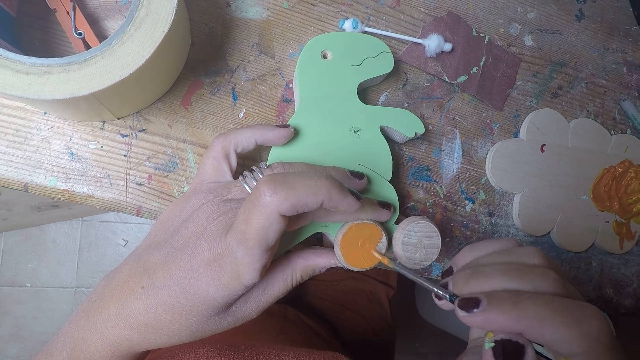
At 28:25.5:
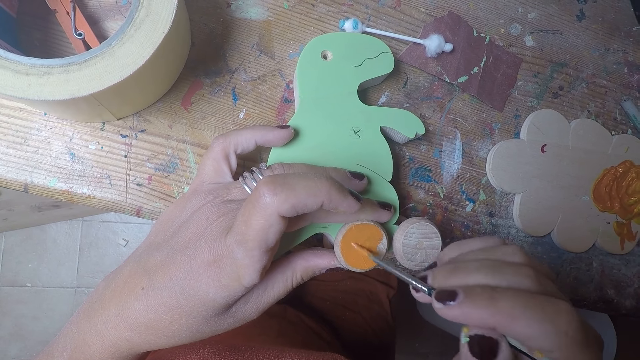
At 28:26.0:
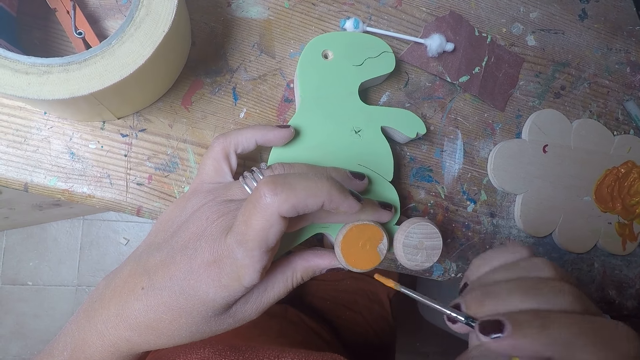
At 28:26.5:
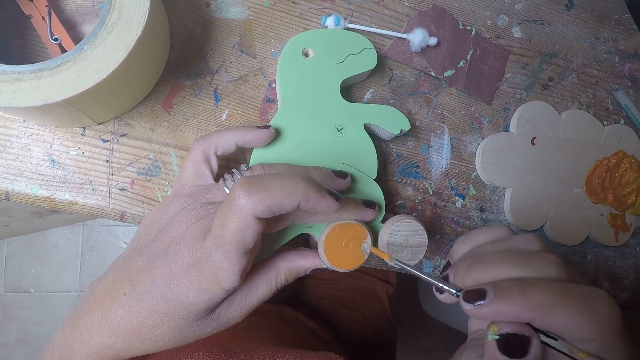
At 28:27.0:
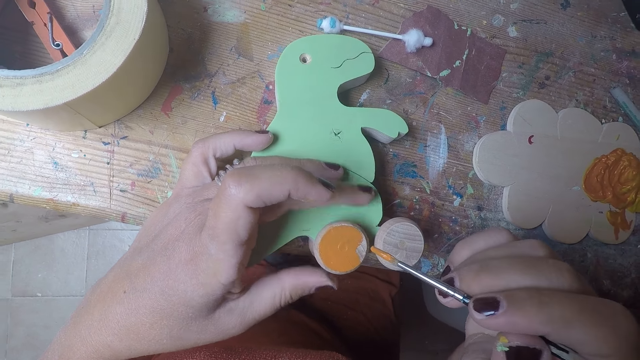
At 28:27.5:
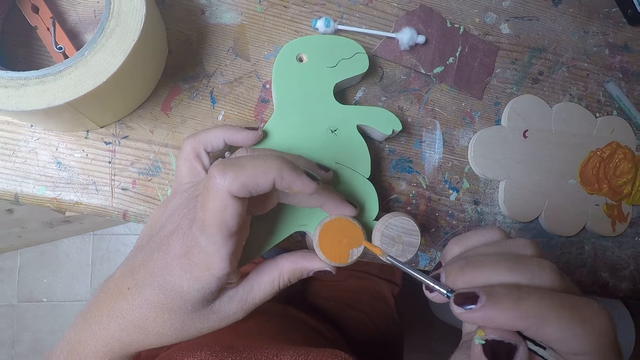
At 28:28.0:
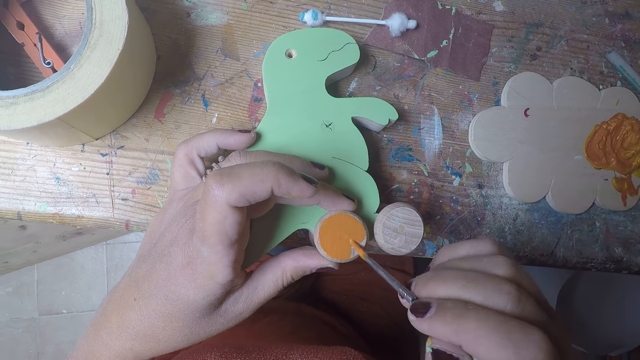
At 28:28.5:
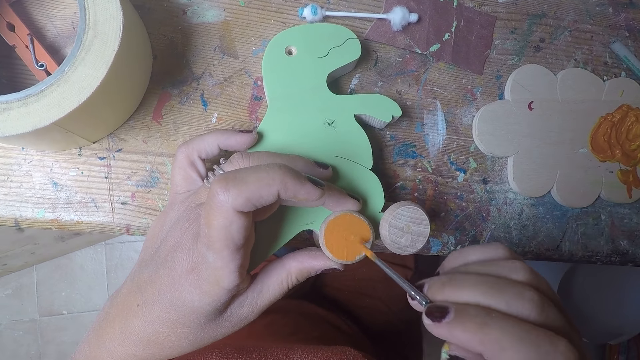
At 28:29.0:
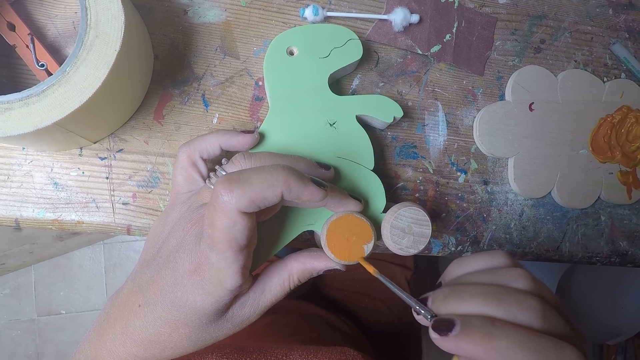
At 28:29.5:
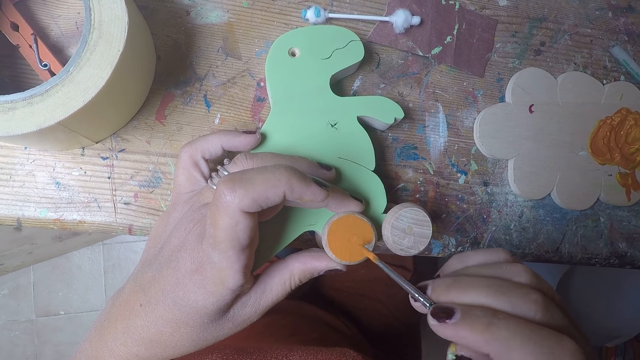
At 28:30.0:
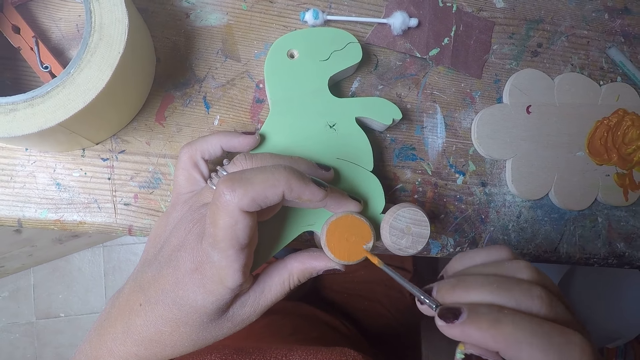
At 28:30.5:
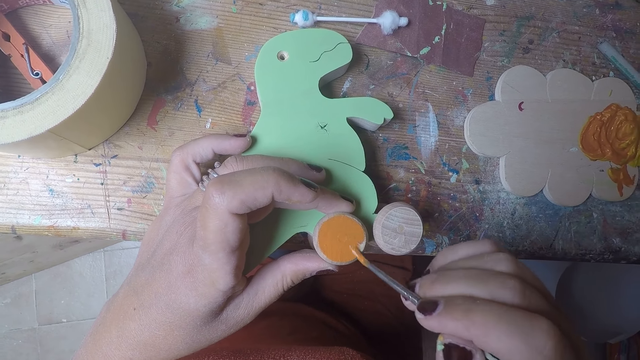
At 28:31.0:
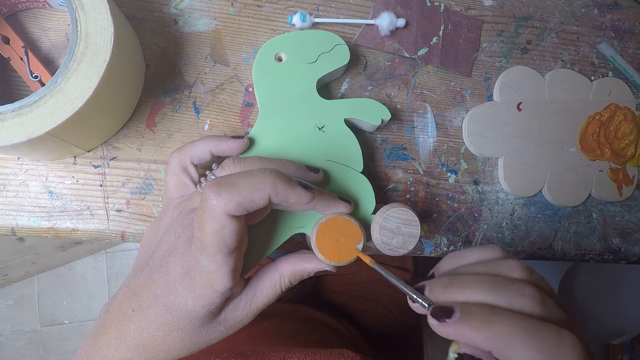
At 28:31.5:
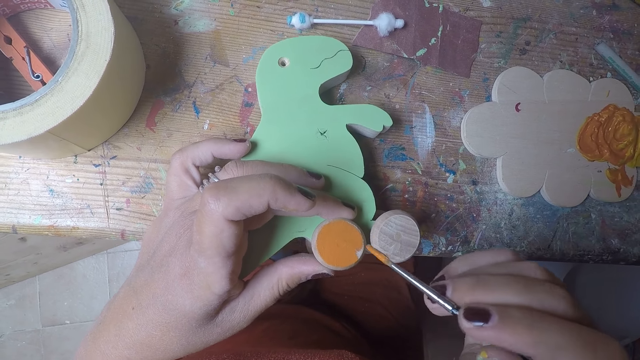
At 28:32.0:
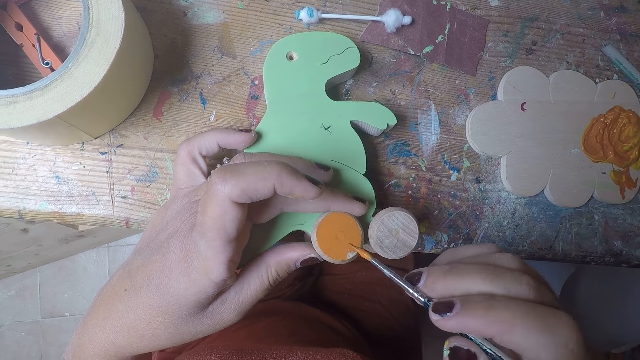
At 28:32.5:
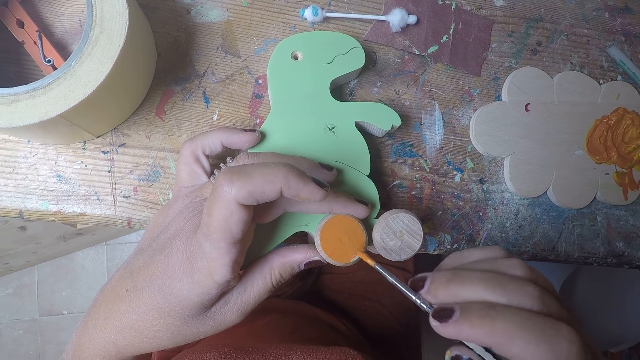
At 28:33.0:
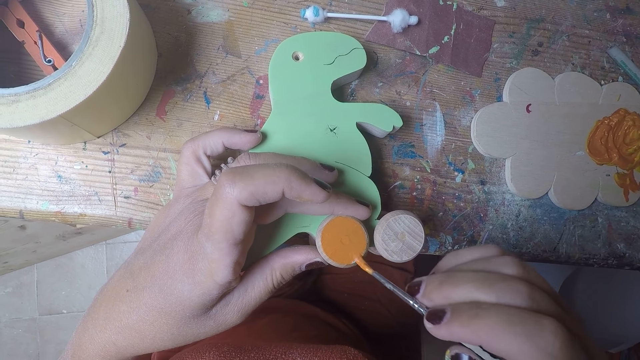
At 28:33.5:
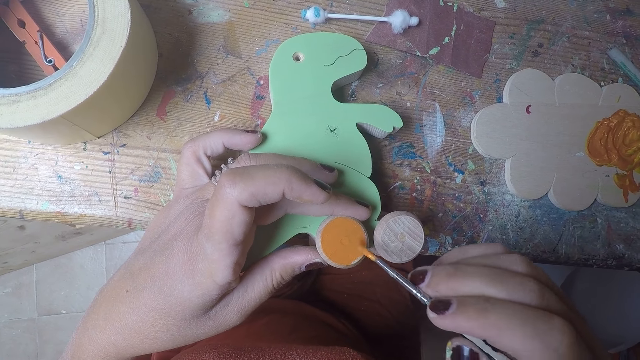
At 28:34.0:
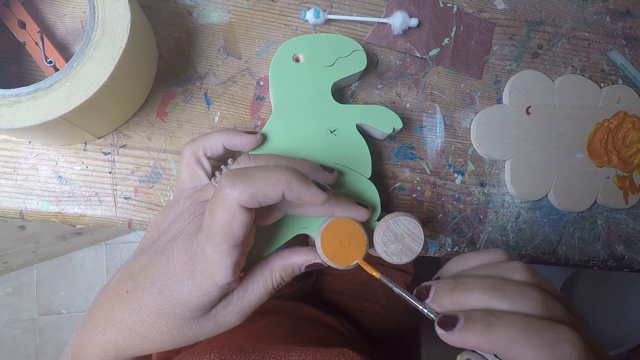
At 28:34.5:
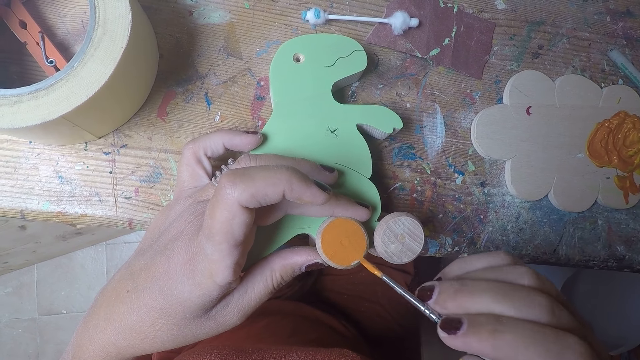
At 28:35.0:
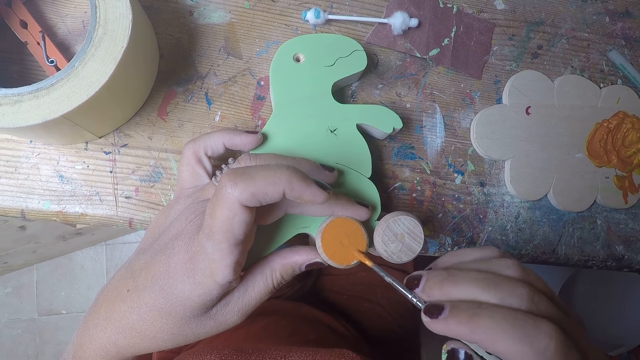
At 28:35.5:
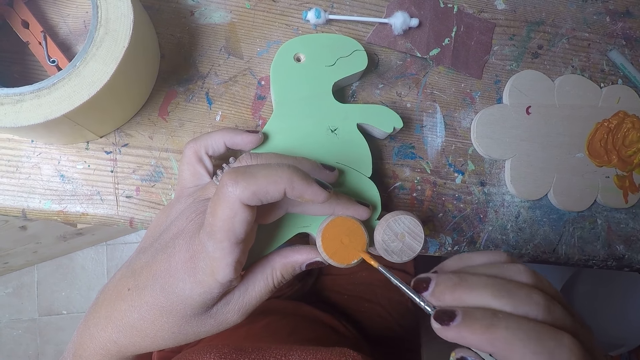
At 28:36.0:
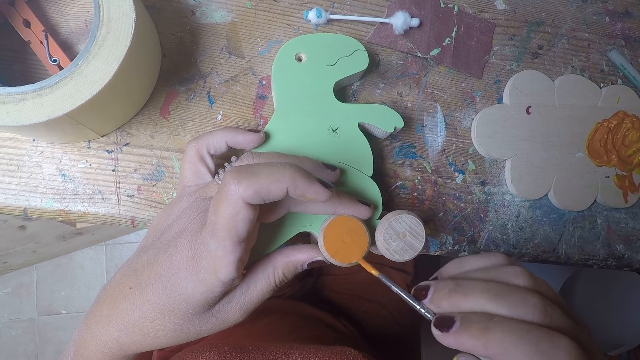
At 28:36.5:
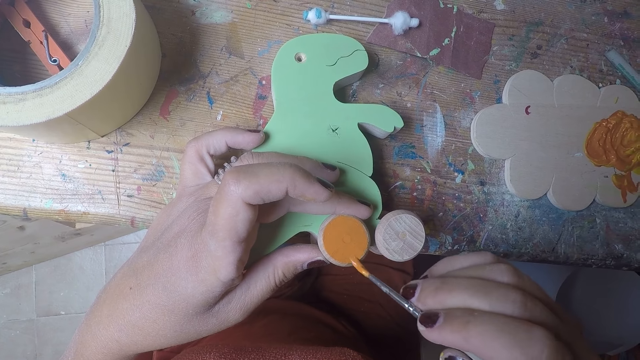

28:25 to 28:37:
The camera wearer rolls the round wood on the wood shaped dinosaur with her left hand. She paints the round wood on the wood shaped dinosaur with the brush in her right hand.

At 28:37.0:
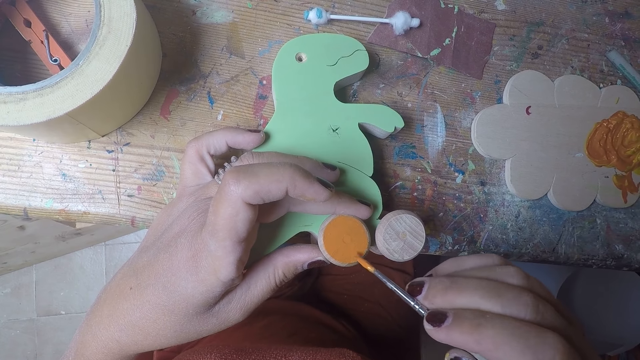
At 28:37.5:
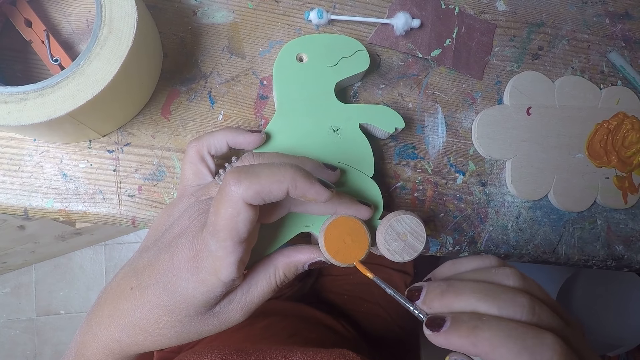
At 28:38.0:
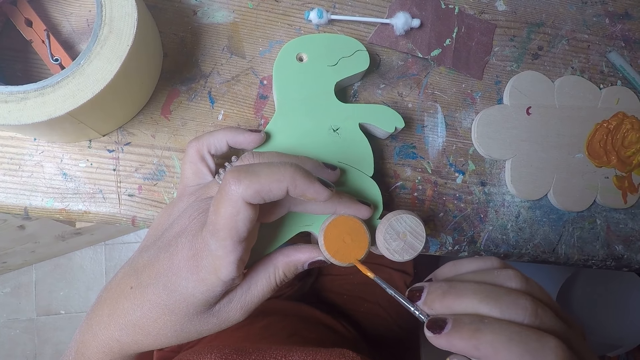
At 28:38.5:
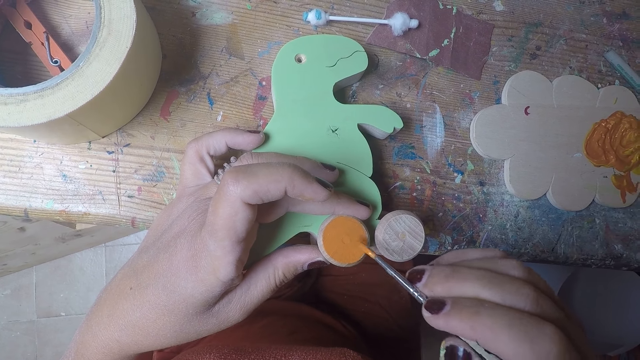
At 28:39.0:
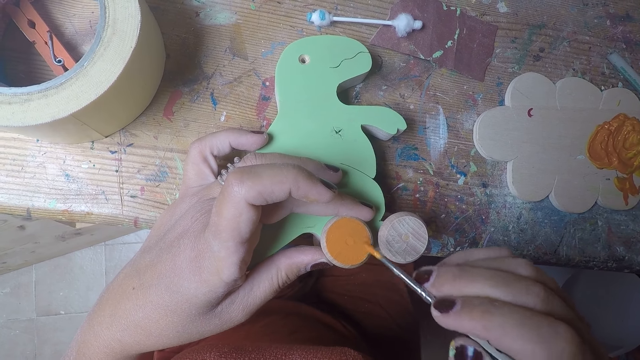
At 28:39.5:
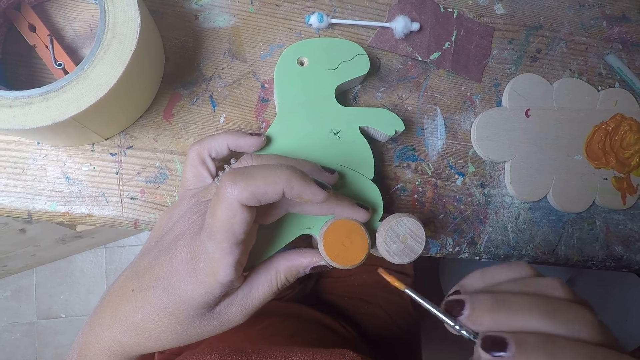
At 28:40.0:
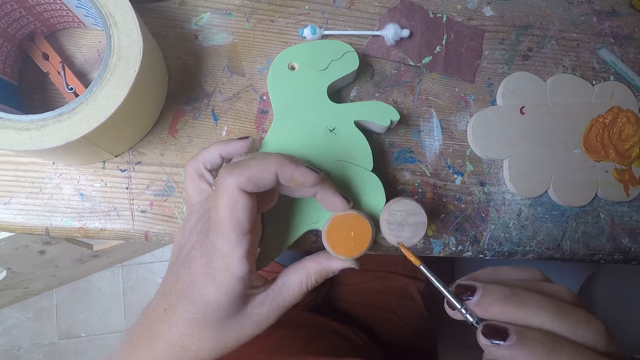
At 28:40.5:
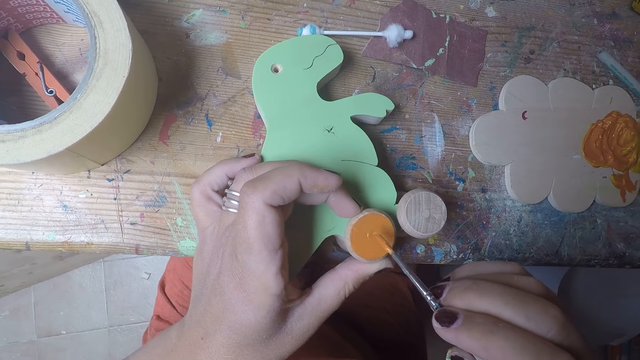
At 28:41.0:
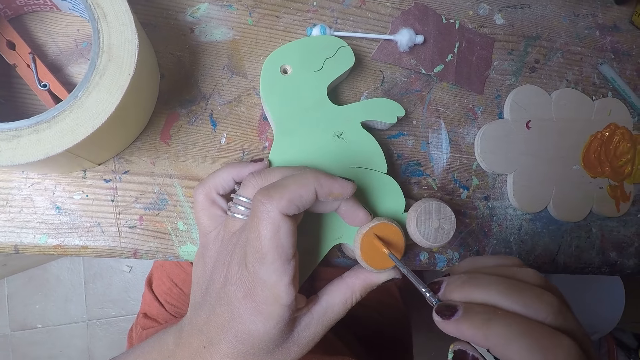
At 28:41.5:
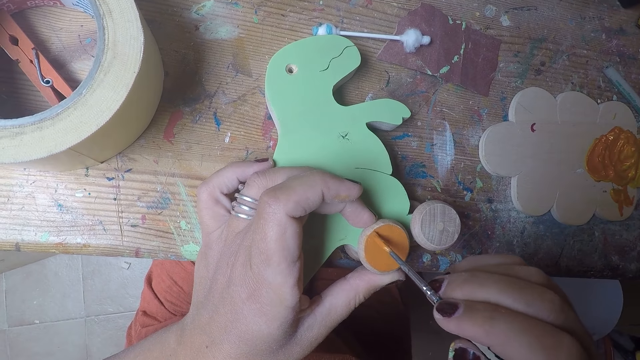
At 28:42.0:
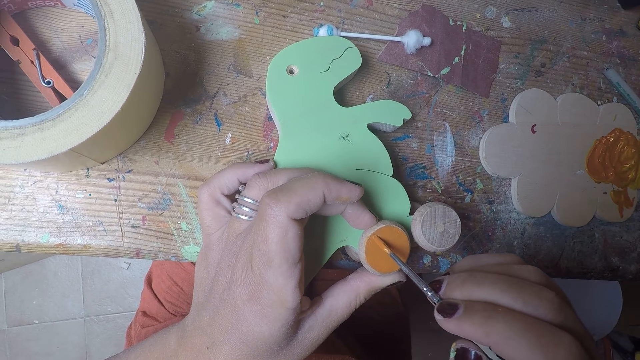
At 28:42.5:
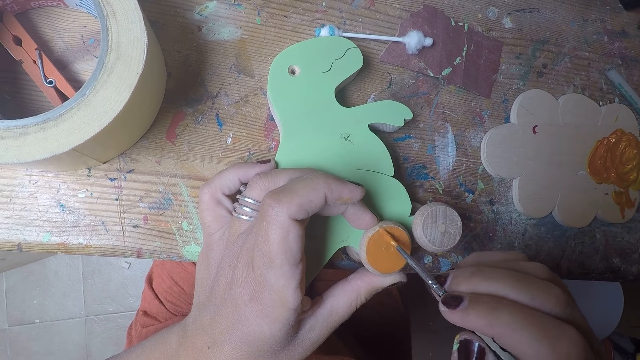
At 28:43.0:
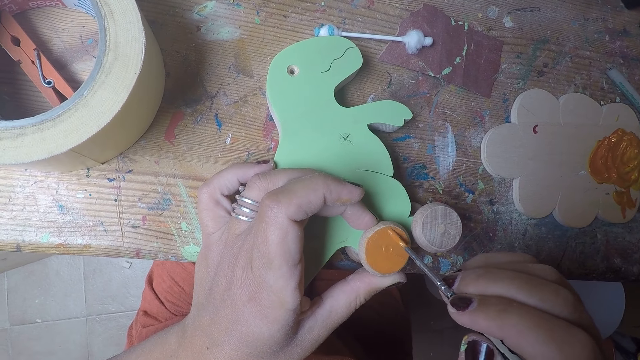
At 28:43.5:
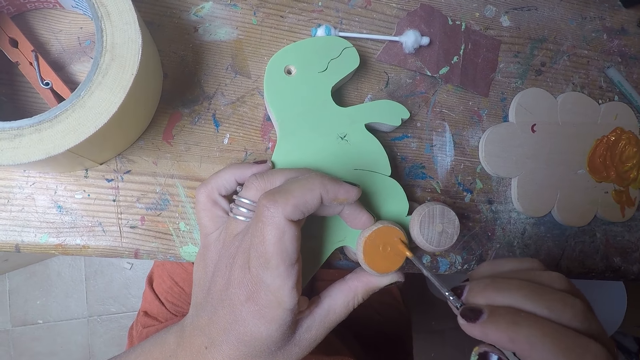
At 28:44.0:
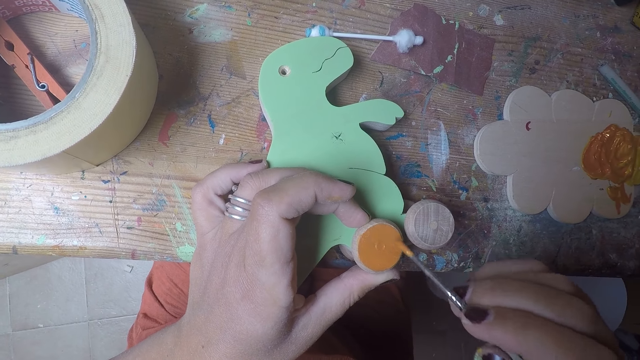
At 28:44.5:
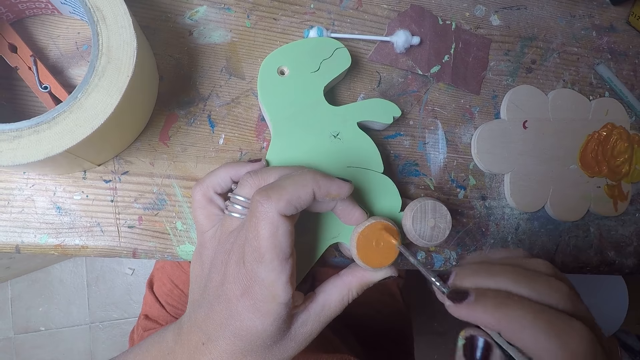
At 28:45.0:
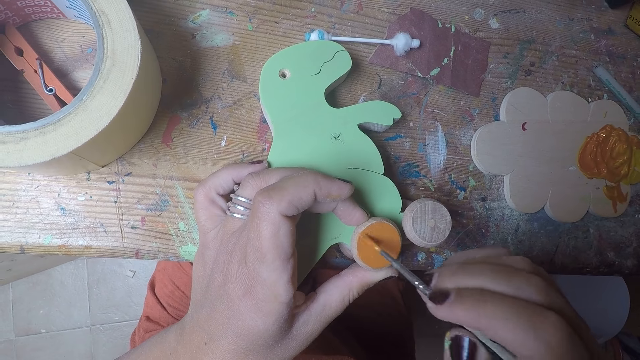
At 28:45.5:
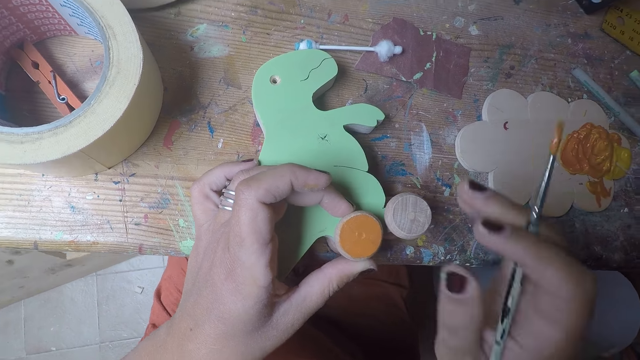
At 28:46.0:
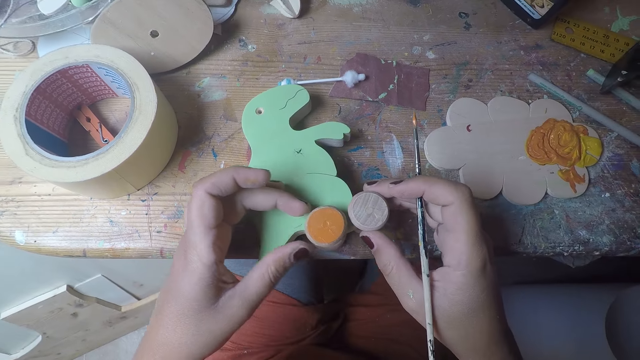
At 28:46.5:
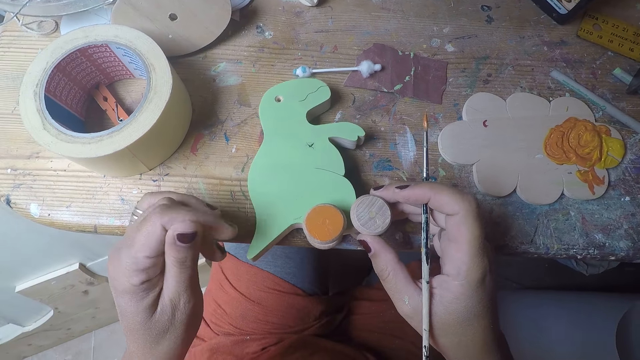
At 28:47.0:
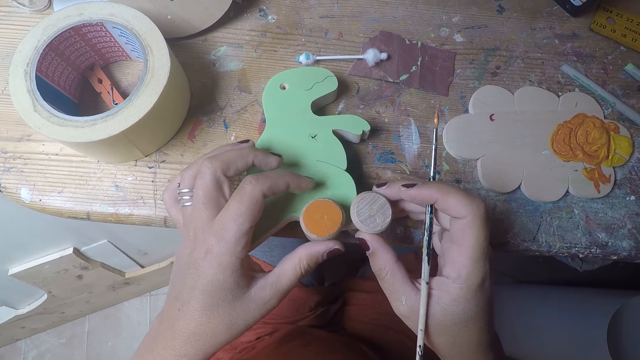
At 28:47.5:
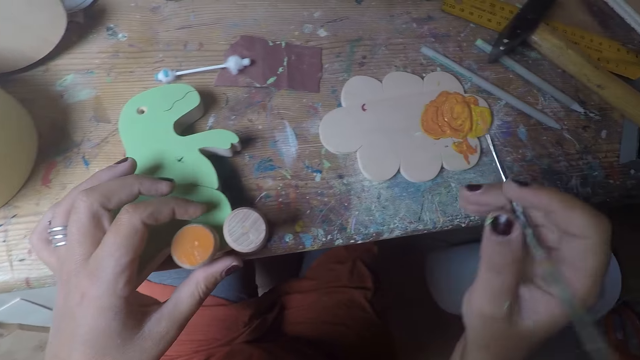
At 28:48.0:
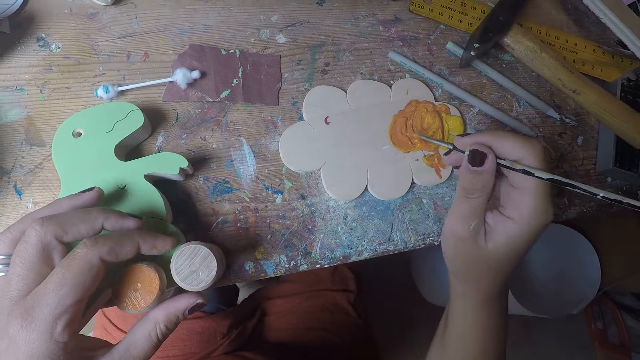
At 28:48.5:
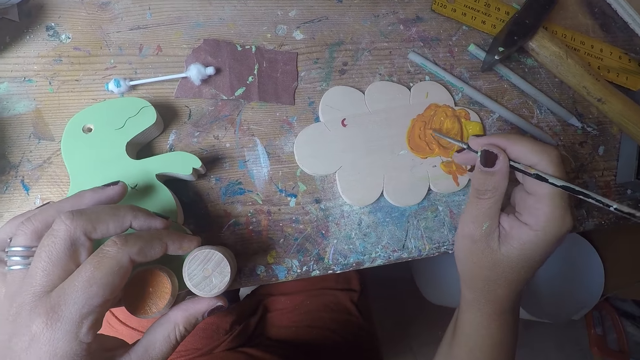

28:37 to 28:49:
The camera wearer rotates the wheel. She paints the wheel on the other side. She removes the paintbrush from the wheel. She holds the unpainted round wood on the wood shaped dinosaur with her right hand. She rubs her left fingers together. She holds the round wood on the wood shaped dinosaur with her left hand. She removes her hand from the unpainted wheel. She takes paint with the brush in her right hand on the wood of paint on the table.
